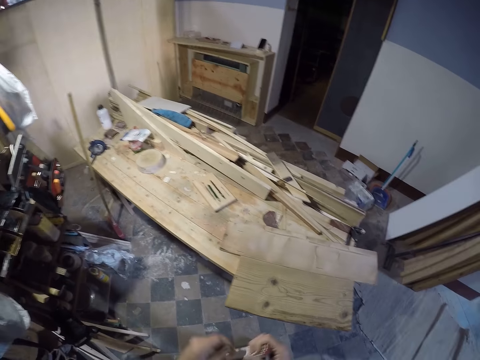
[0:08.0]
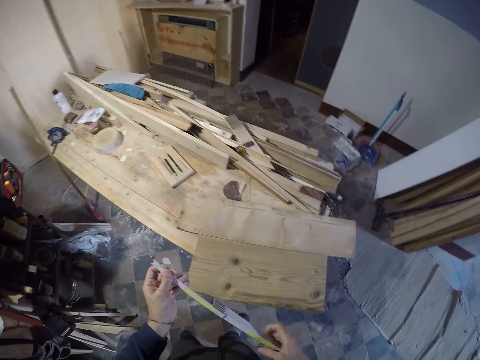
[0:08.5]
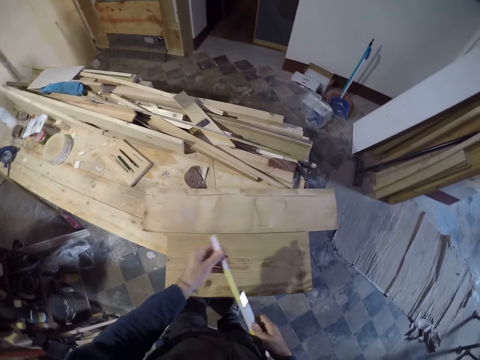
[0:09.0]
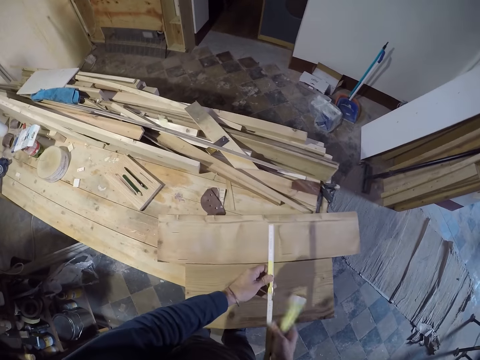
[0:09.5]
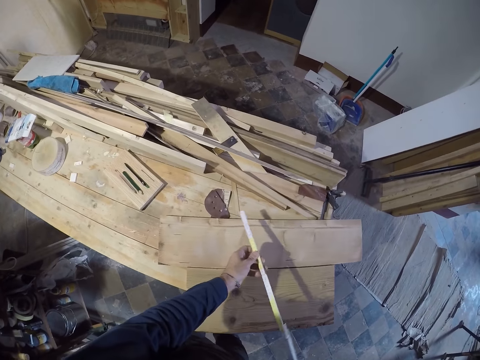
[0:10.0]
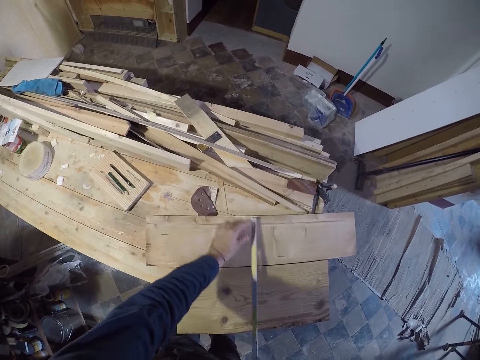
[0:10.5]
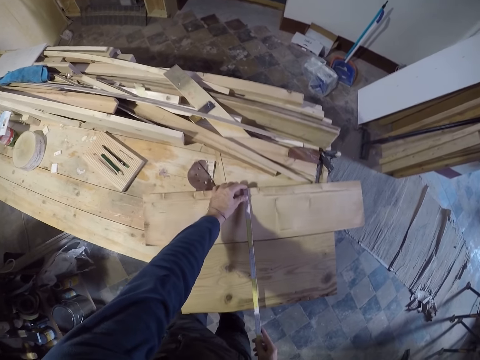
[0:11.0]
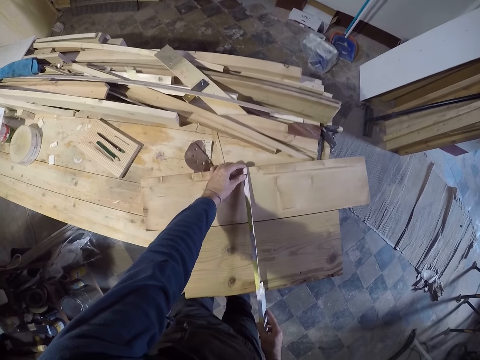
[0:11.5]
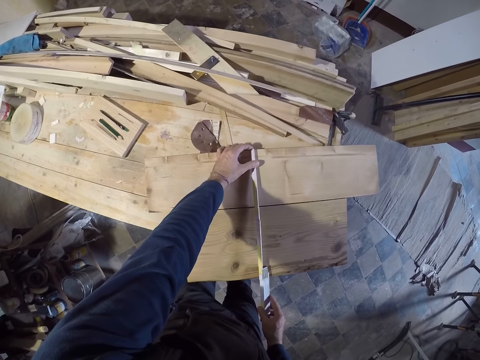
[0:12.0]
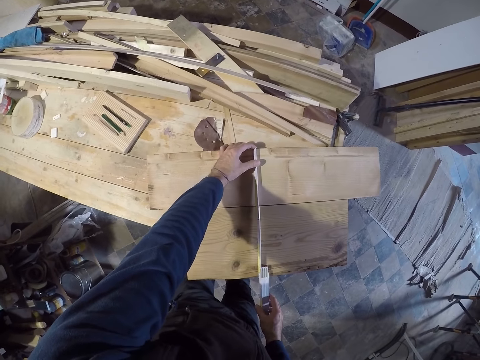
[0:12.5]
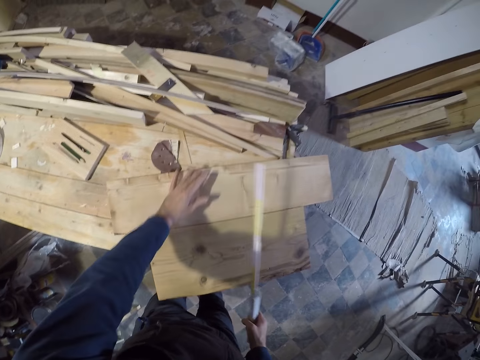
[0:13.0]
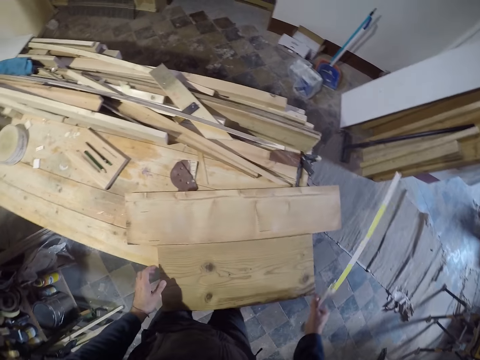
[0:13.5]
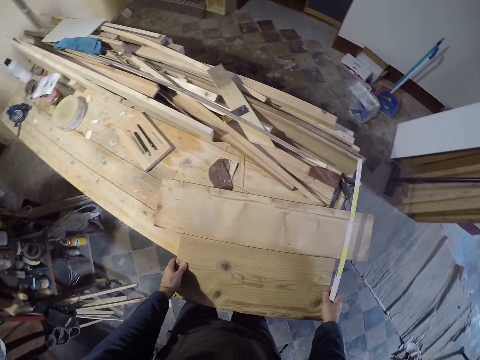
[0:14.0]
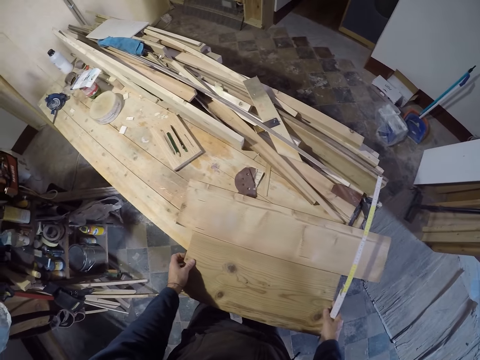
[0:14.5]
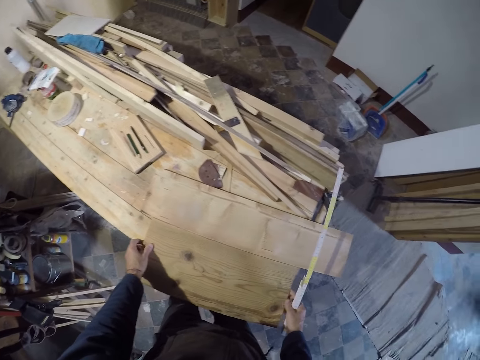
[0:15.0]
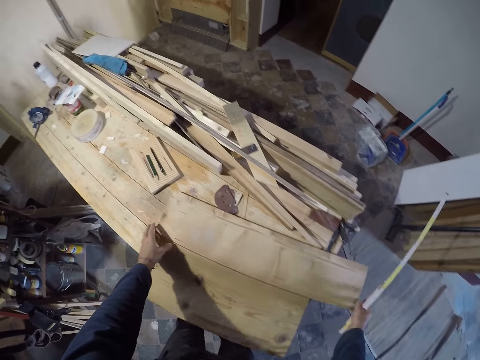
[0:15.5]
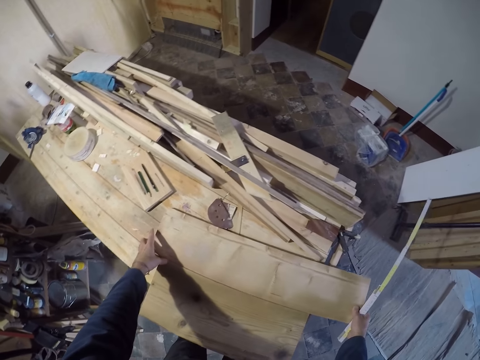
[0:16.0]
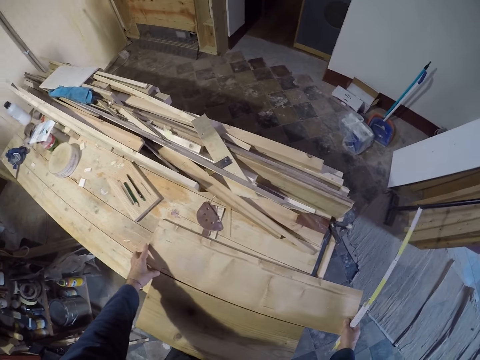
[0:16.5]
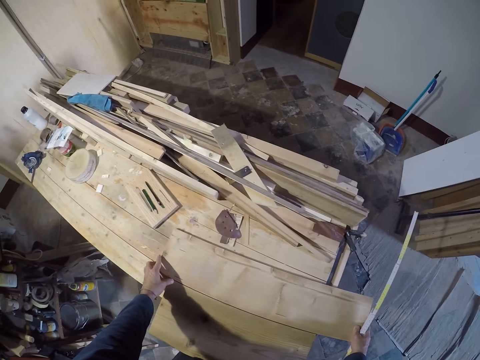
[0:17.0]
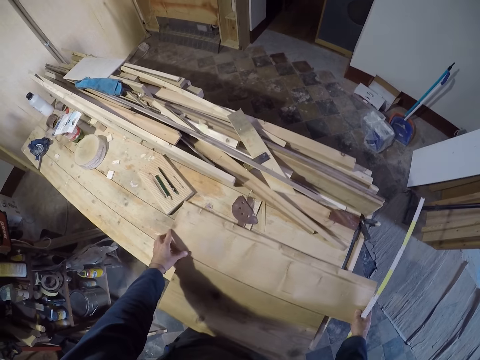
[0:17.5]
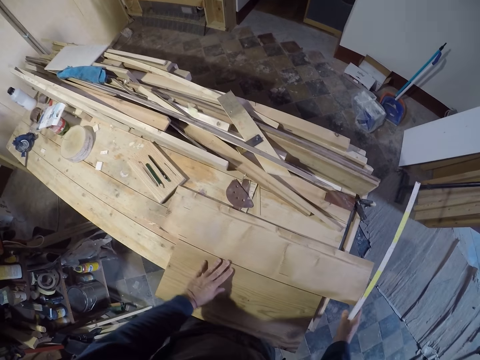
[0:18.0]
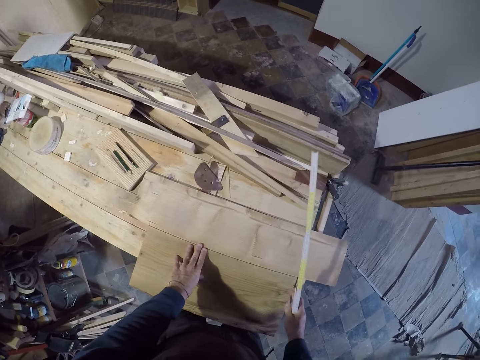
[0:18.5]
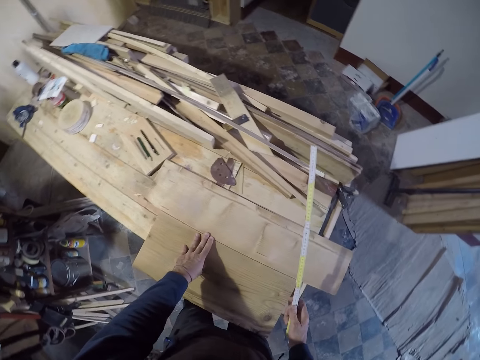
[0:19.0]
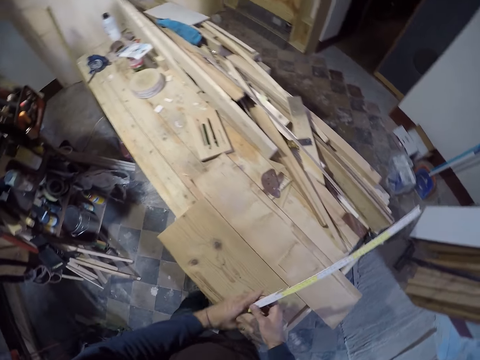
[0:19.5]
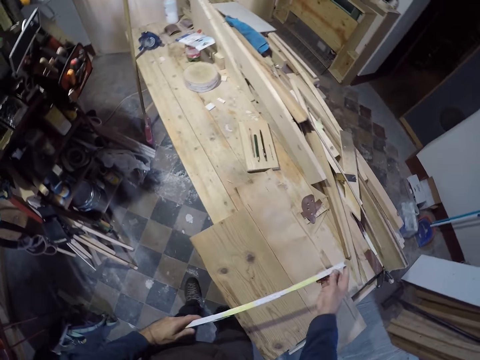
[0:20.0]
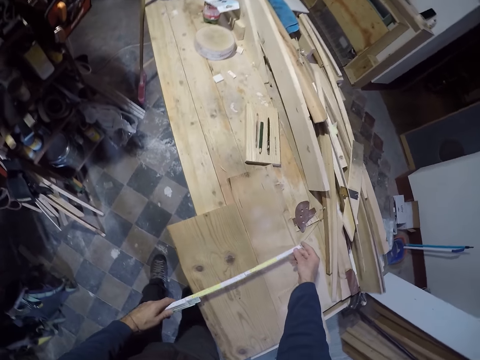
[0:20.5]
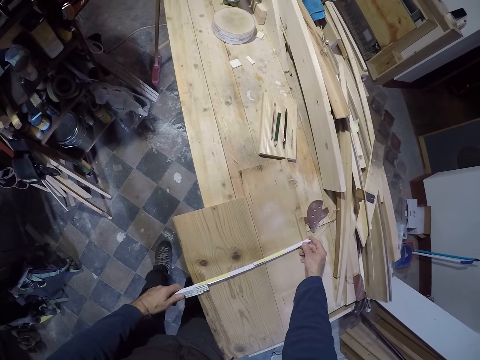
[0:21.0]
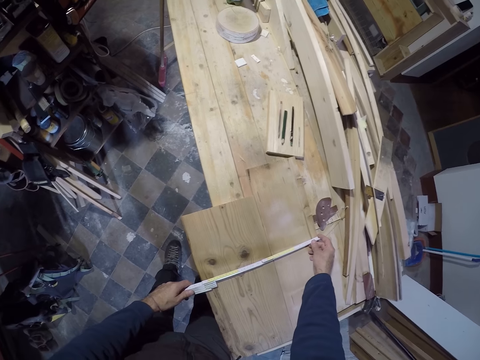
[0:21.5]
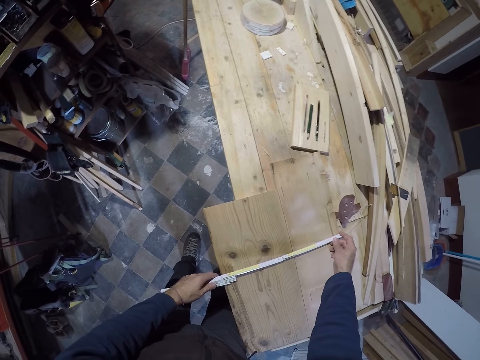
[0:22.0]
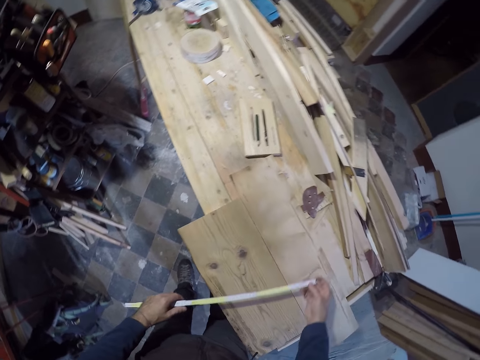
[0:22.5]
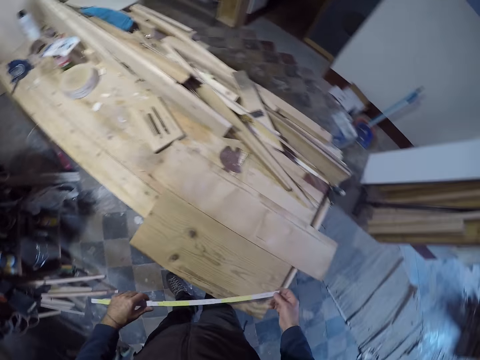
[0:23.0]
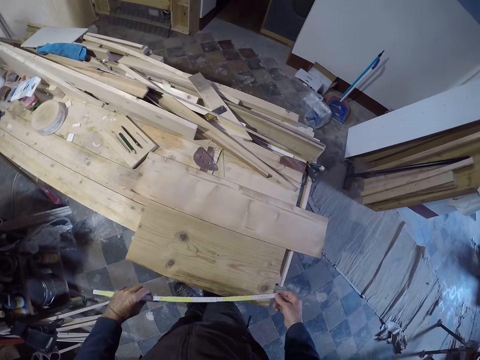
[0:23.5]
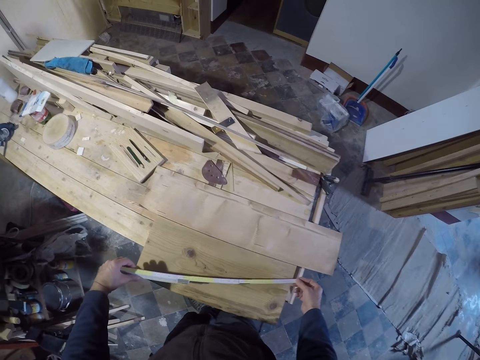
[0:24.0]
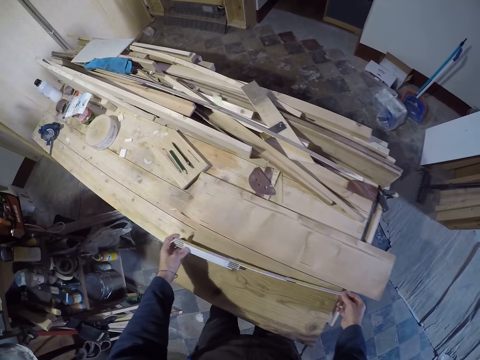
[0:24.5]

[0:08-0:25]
The camera wearer unfolds a folding meter stick or tape measure with both hands. They measure a log of wood on a table with the folding meter stick with both hands. They adjust the wood. They measure the wood with the tape.

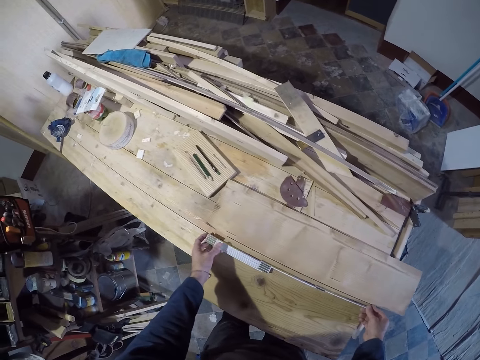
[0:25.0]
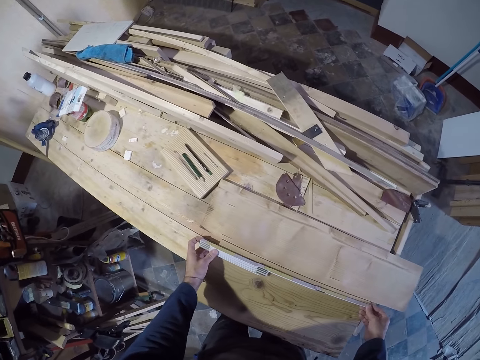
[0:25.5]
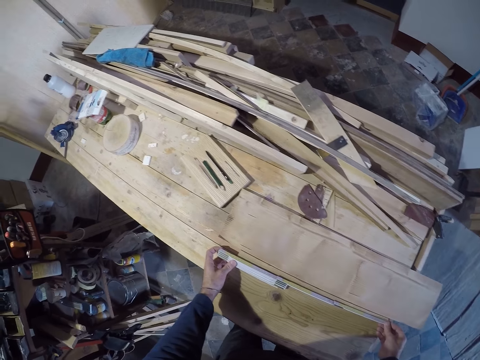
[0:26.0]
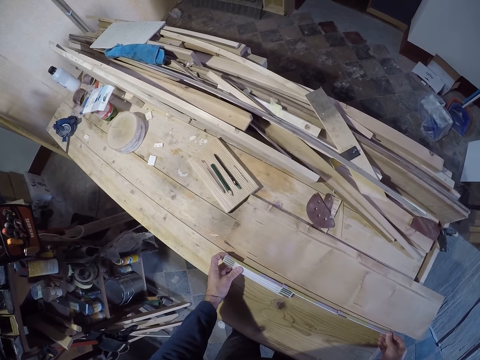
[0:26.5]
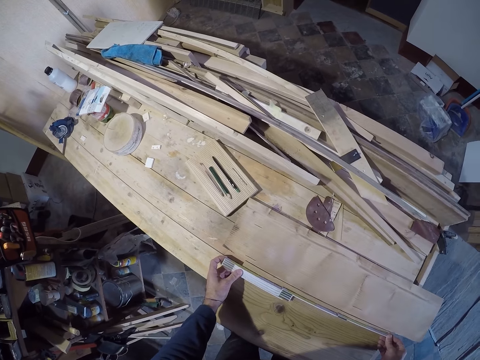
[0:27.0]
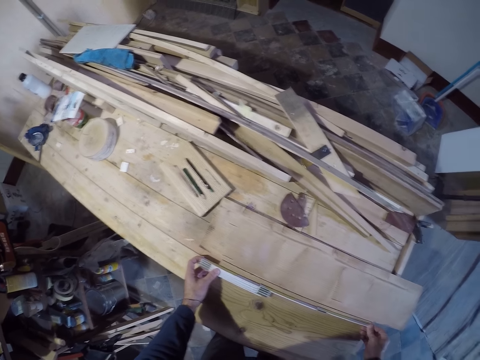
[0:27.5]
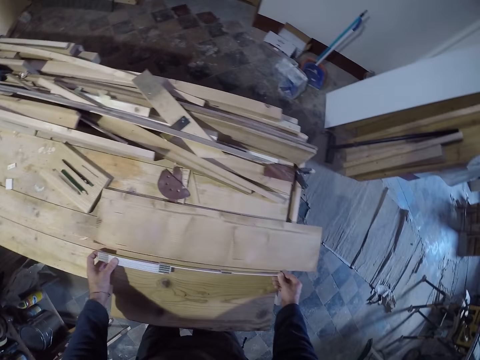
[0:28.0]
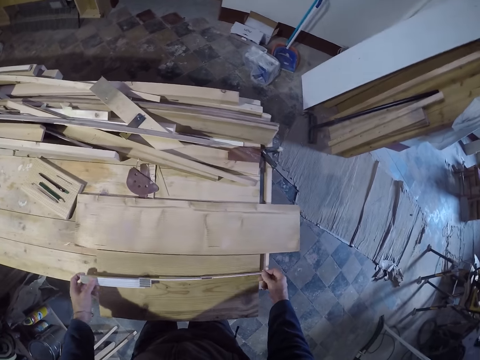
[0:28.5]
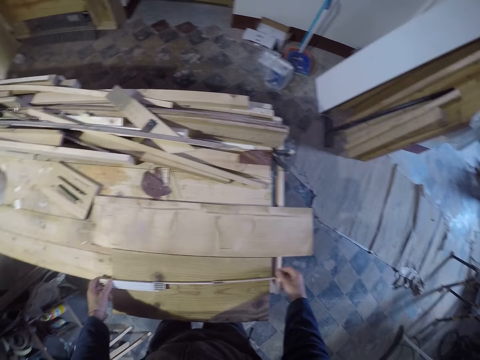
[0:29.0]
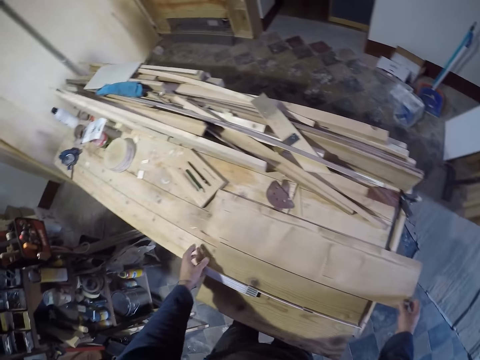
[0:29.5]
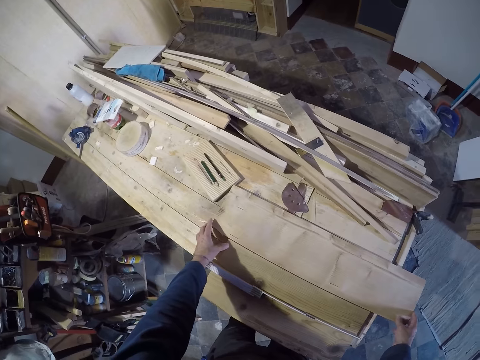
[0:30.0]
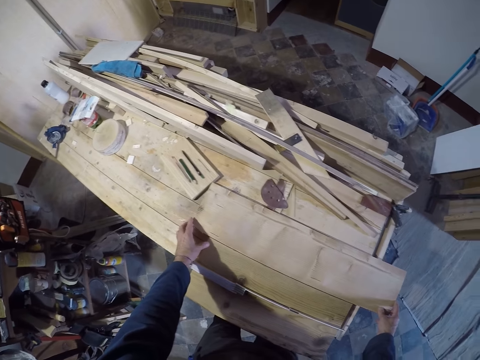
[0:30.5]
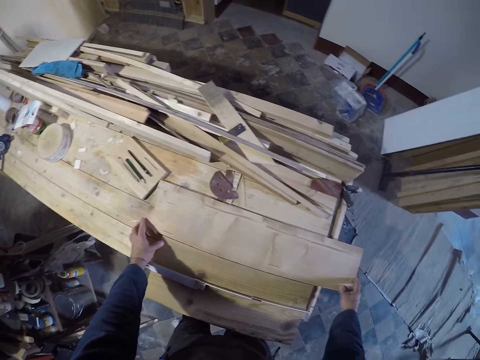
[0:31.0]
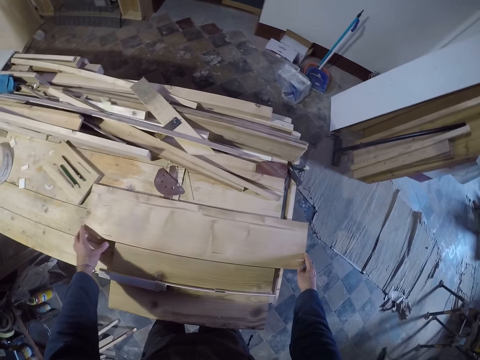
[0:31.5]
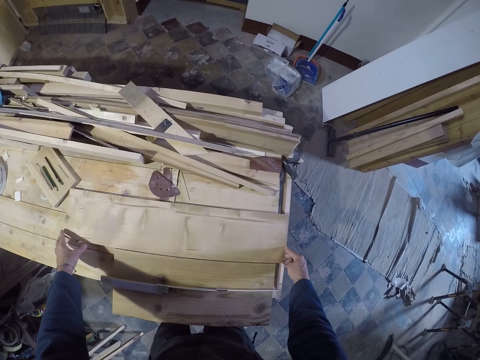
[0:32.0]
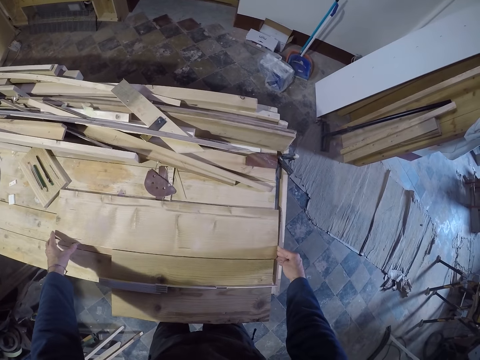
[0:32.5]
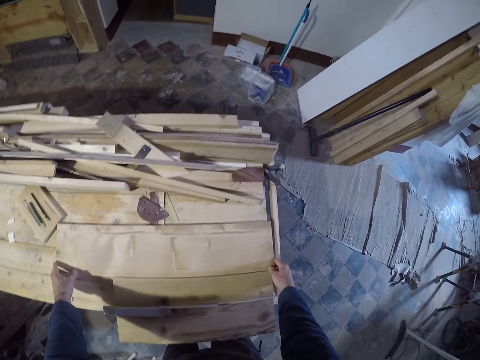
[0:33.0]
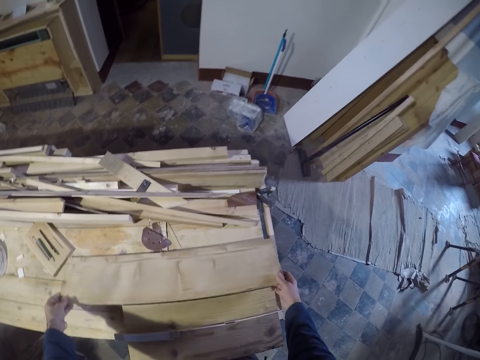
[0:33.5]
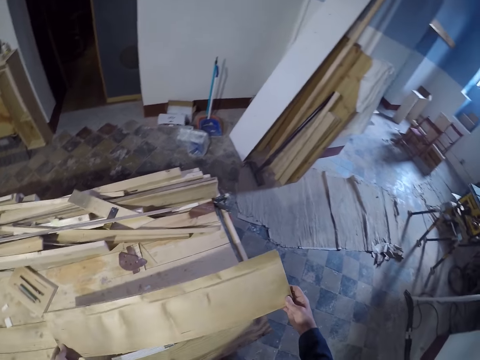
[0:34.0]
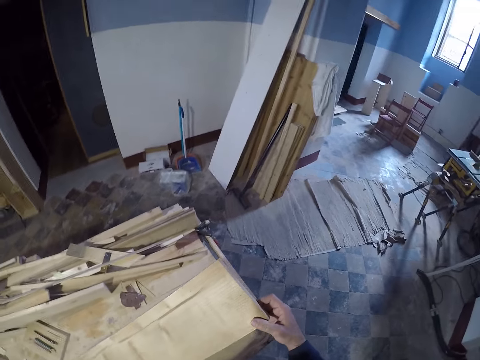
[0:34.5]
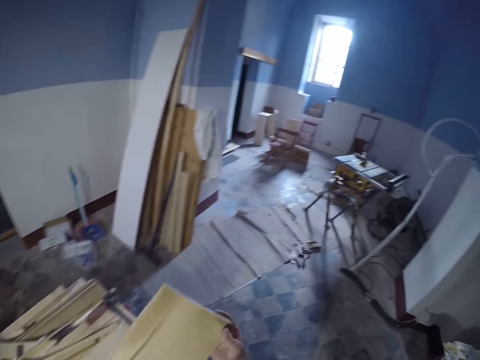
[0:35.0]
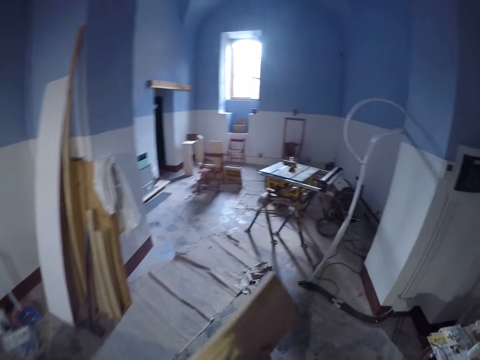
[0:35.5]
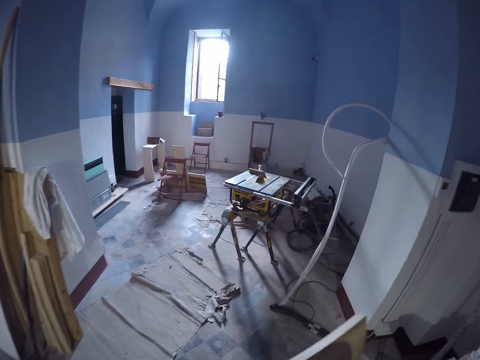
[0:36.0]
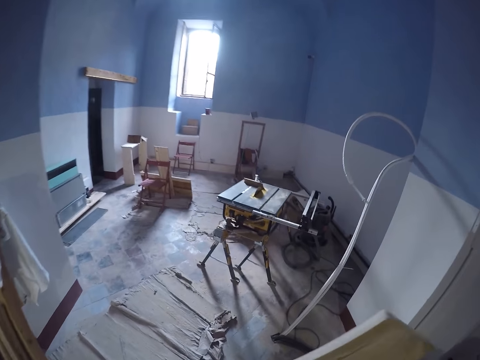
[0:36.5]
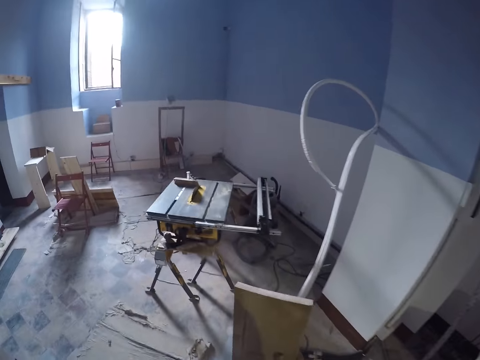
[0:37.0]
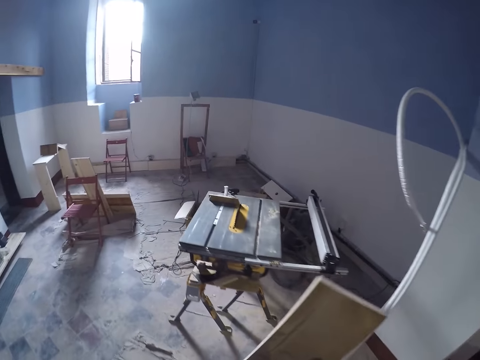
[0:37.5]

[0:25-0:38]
The camera wearer adjusts the wood. They pick up a log of wood from the table with both hands. They walk in the room.
